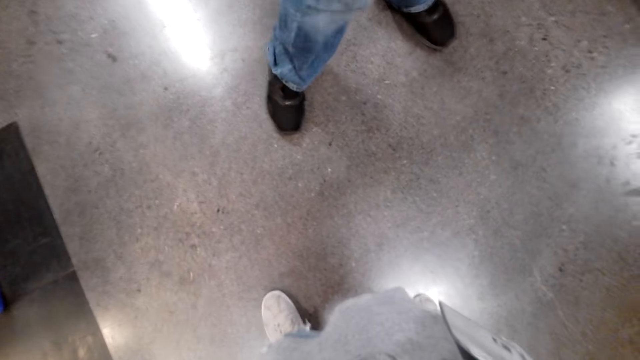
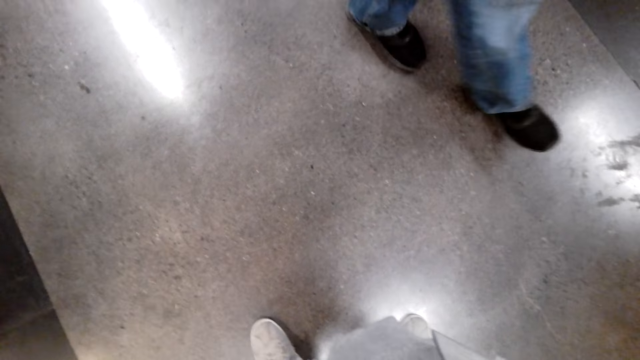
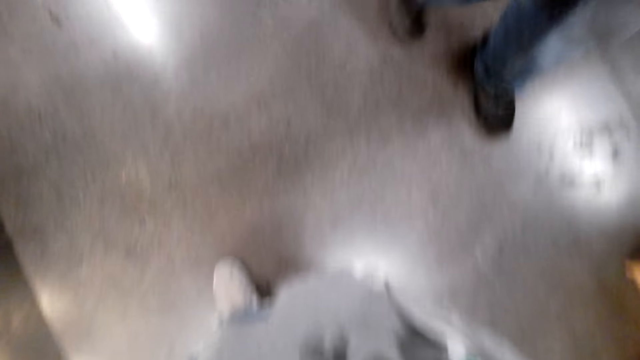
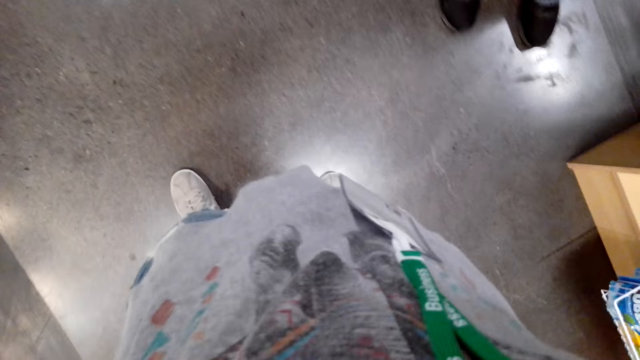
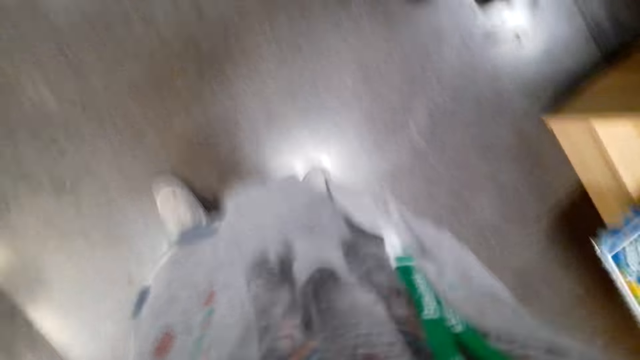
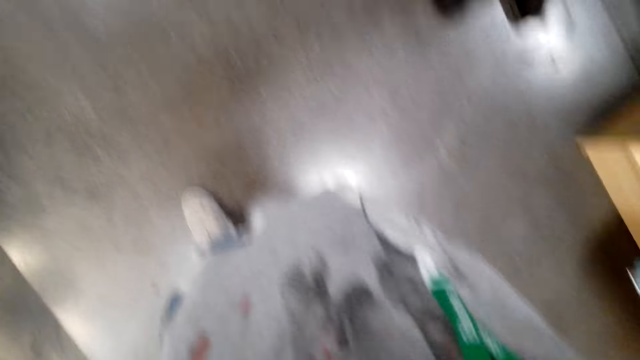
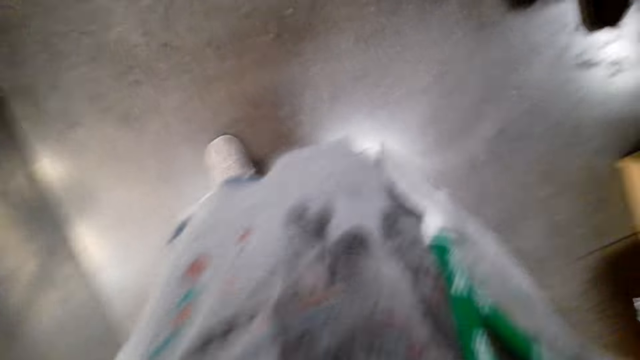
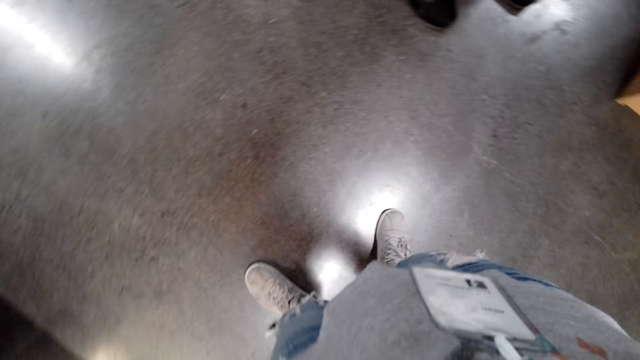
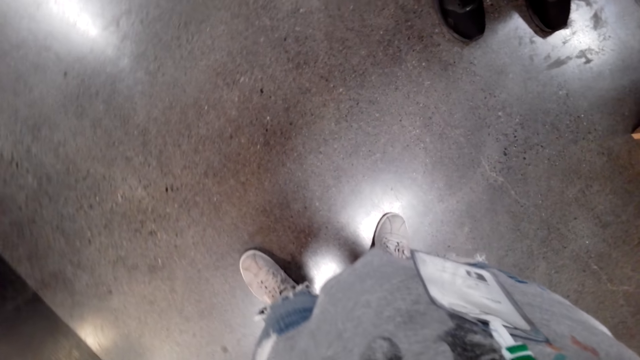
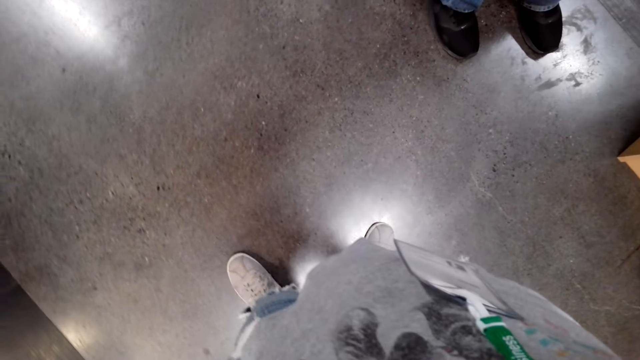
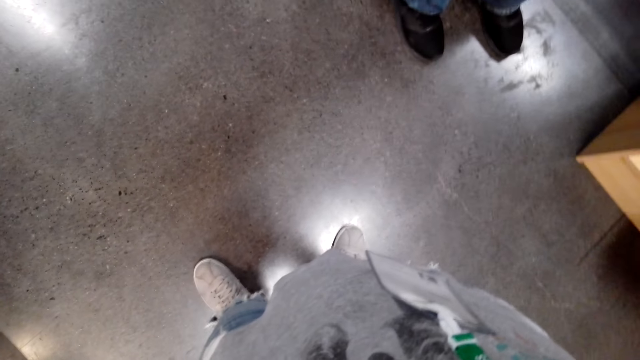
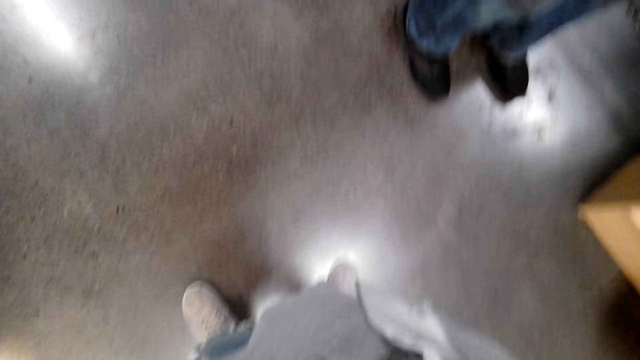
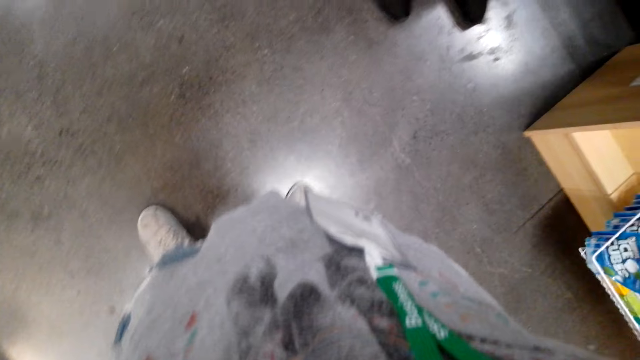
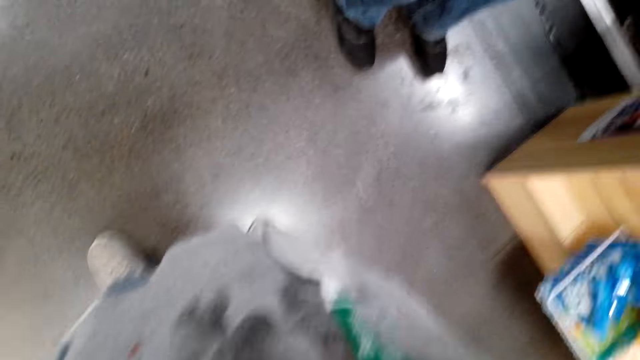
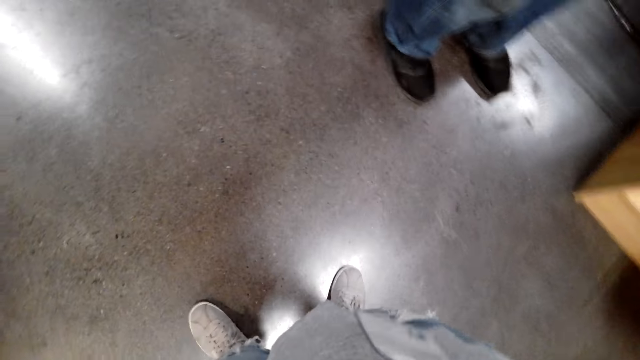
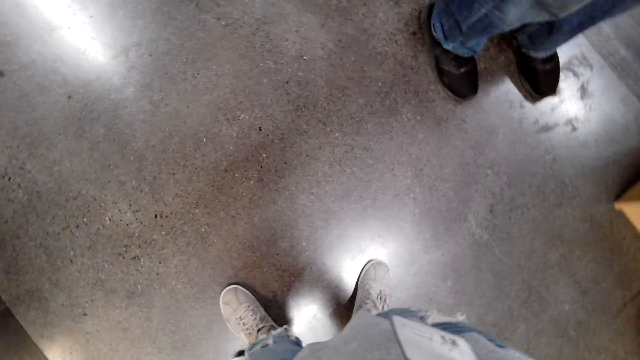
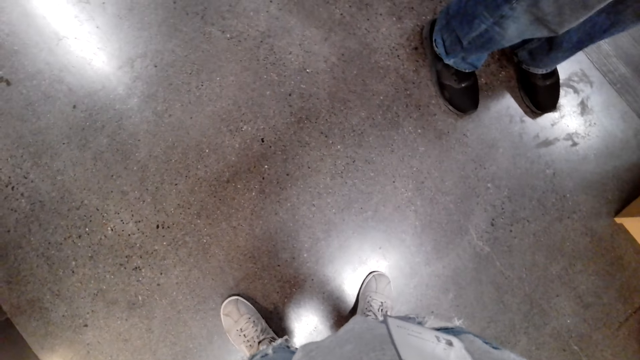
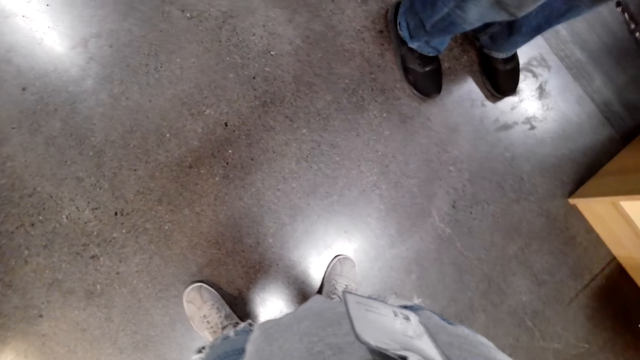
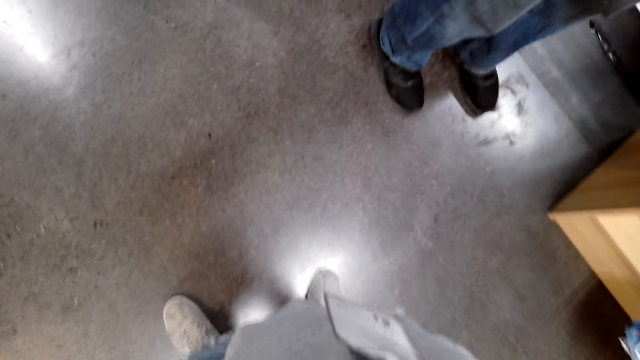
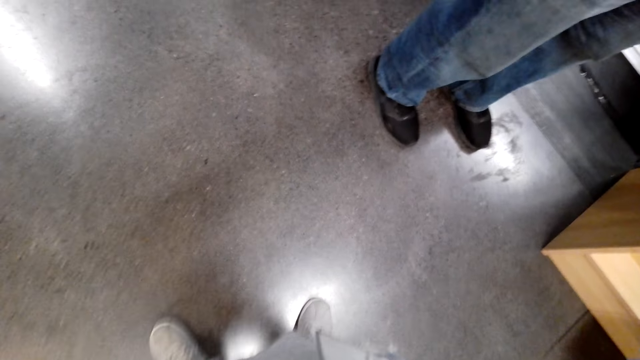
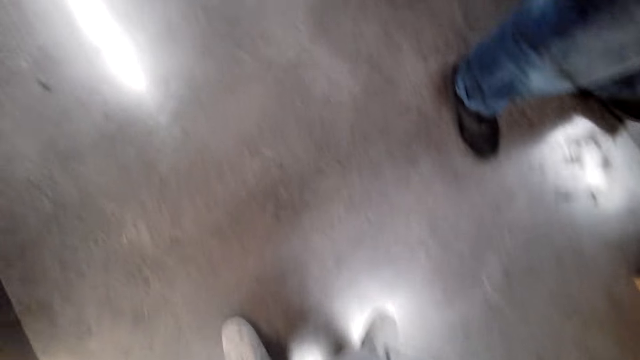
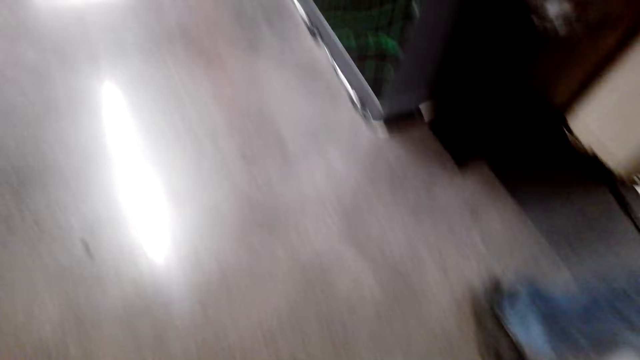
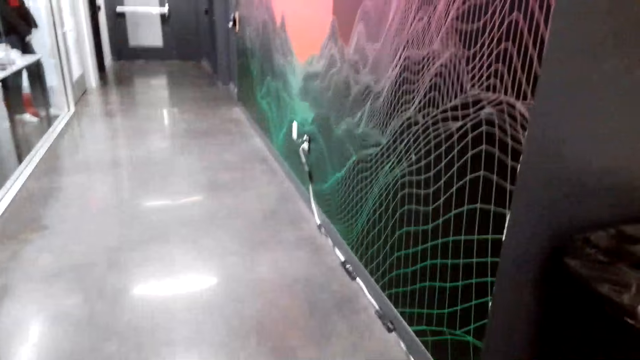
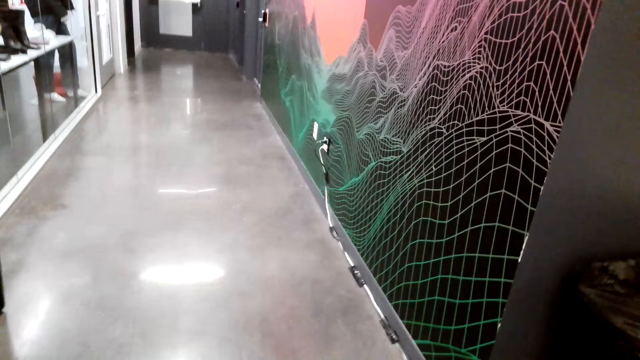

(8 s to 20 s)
The camera wearer looks at the floor.

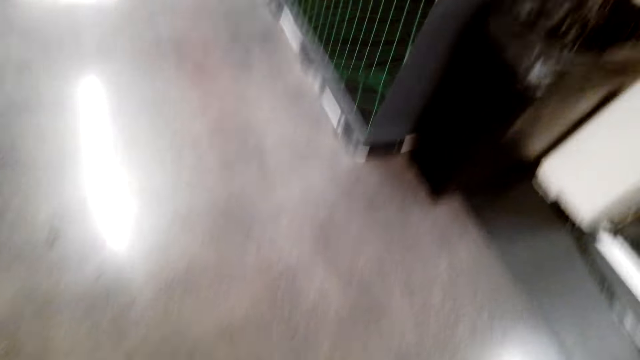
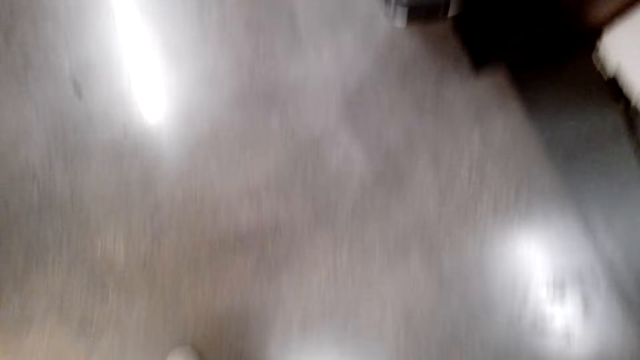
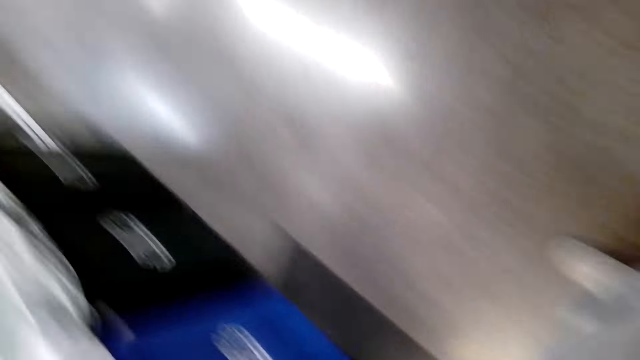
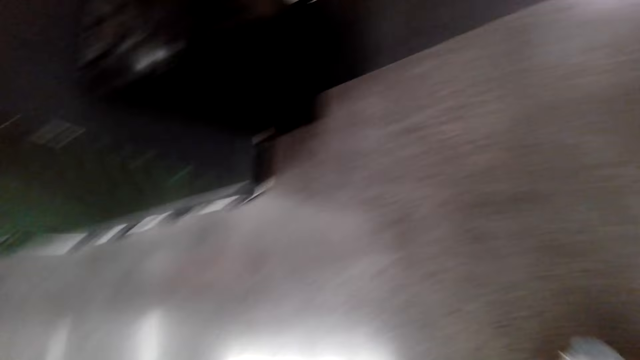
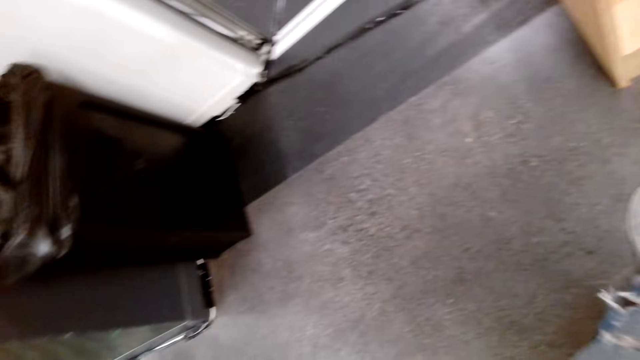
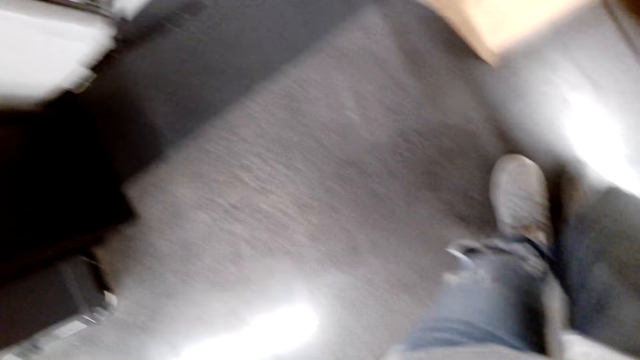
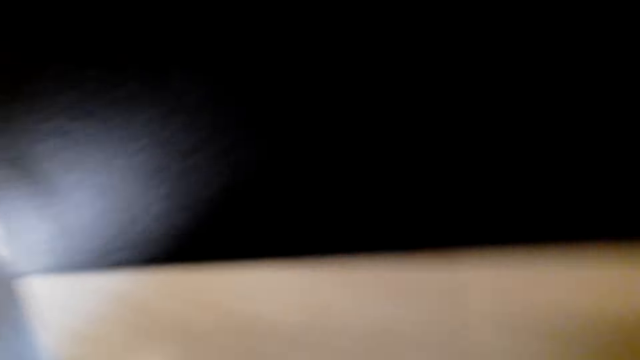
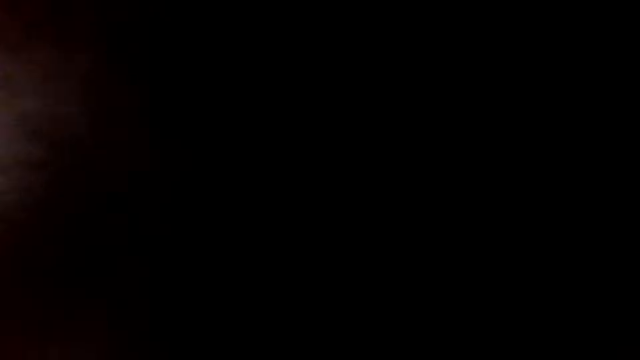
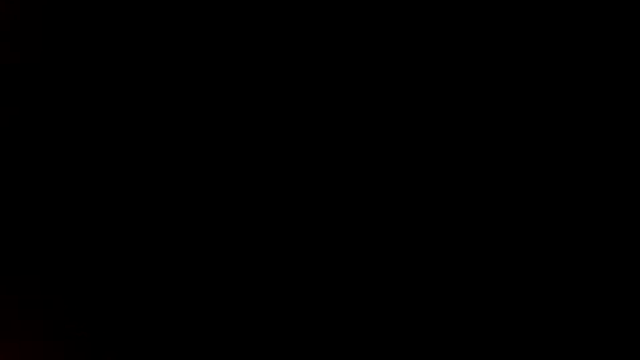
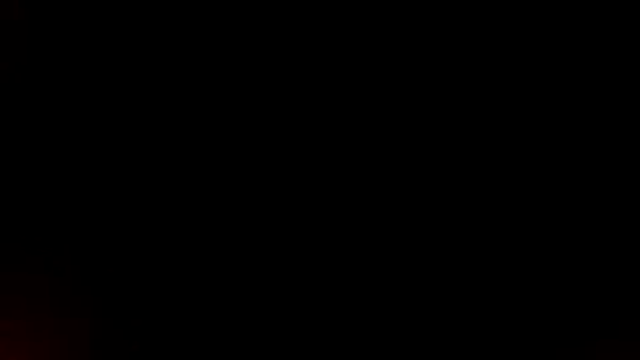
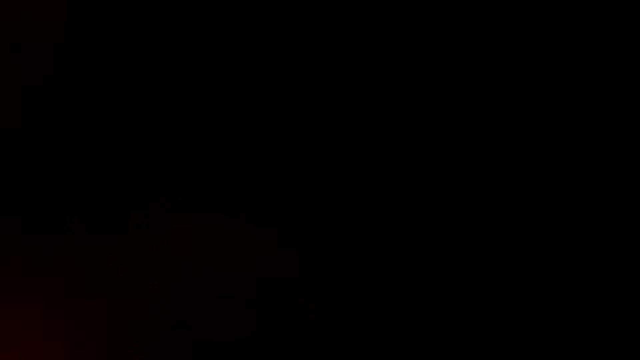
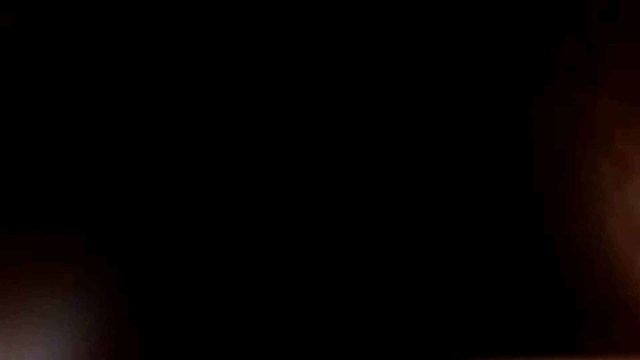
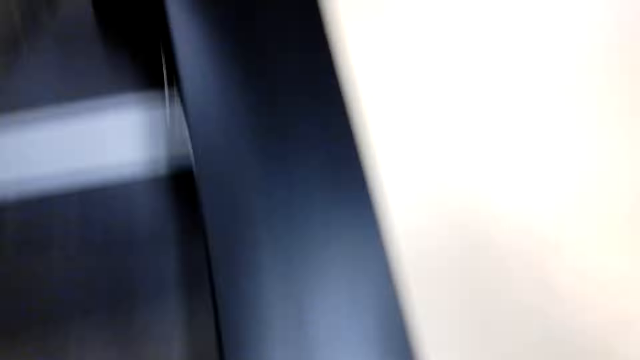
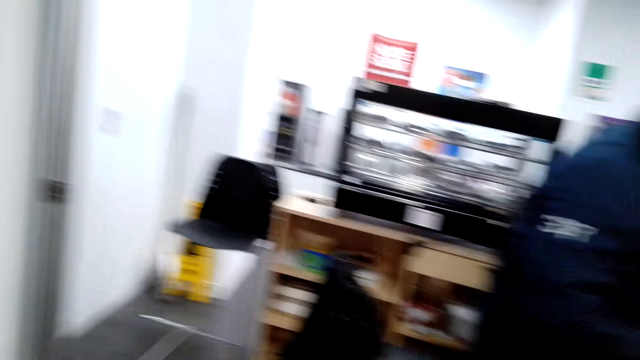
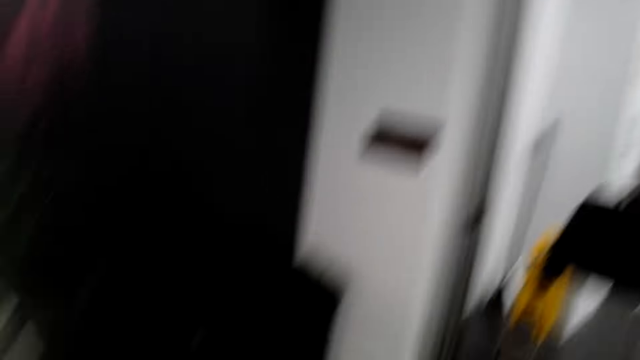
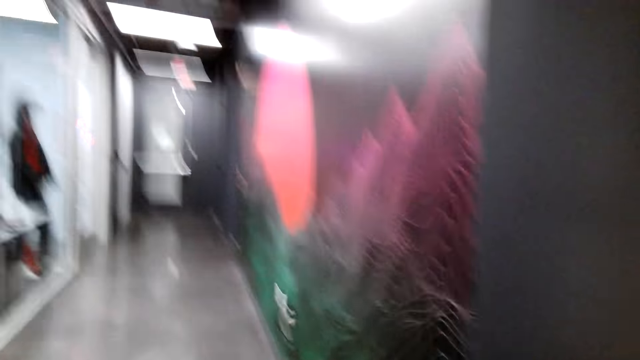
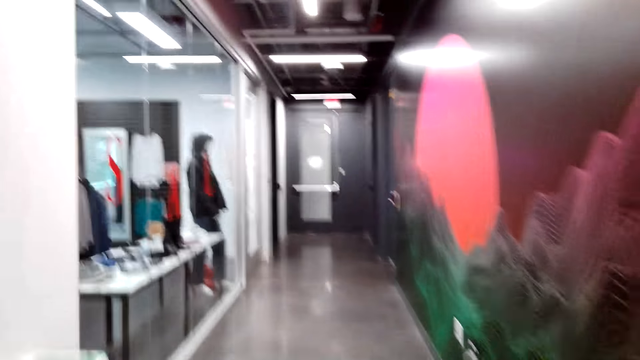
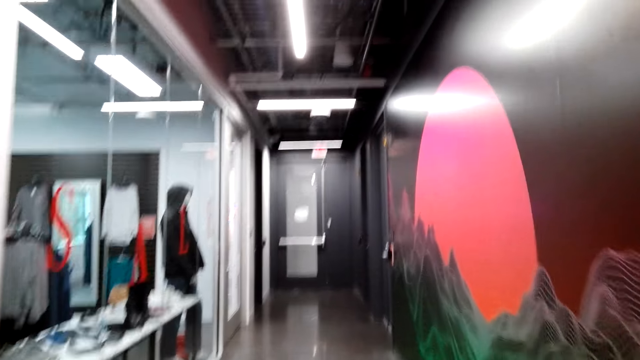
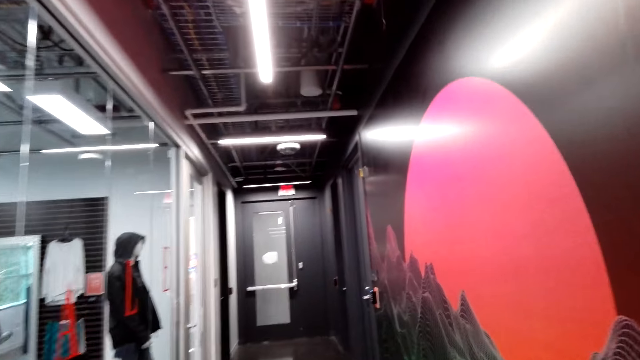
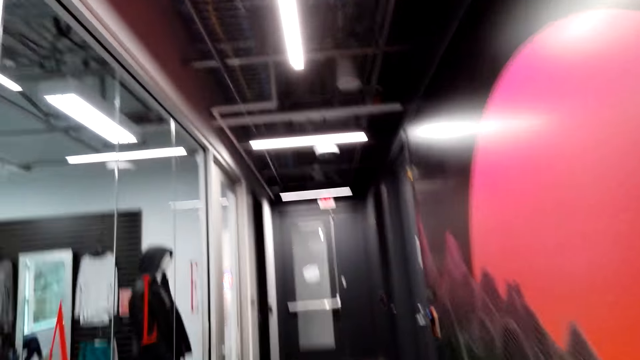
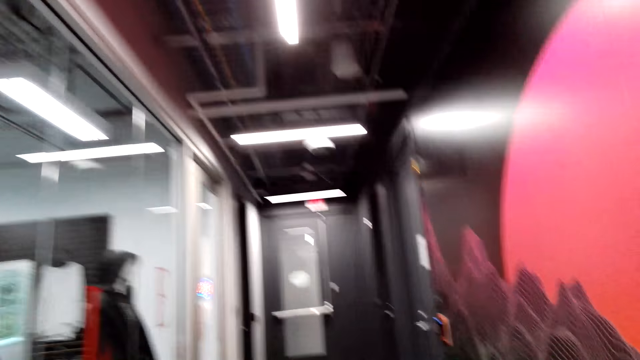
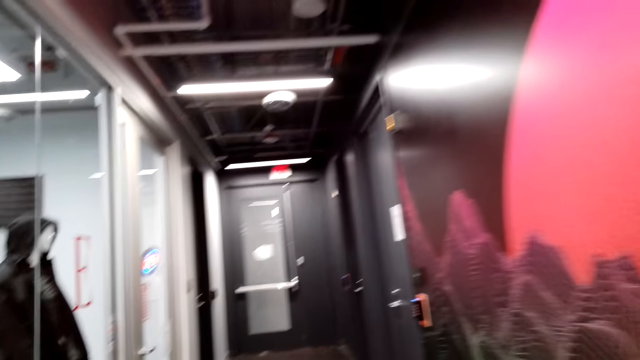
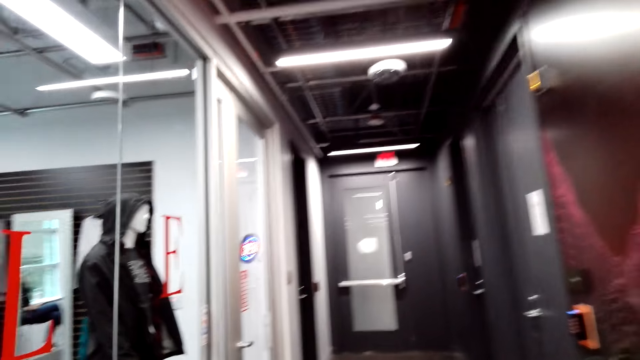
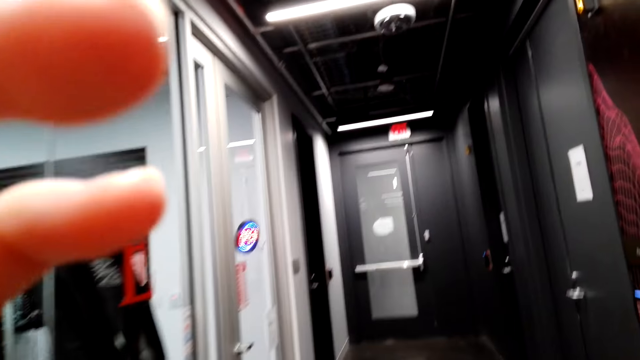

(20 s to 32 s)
The camera wearer walks around. They walk.
